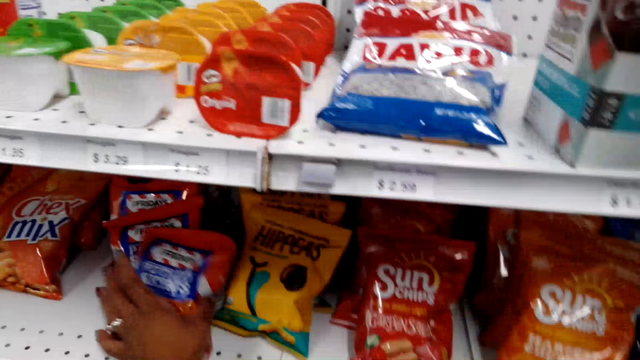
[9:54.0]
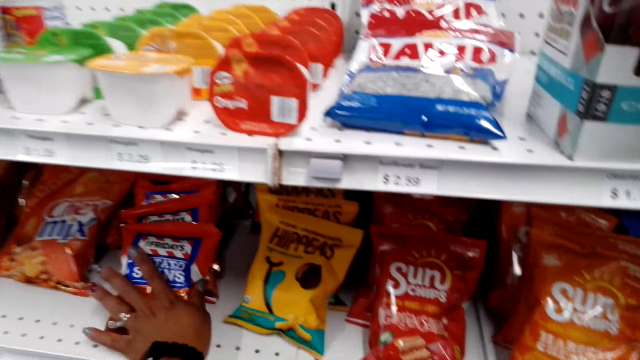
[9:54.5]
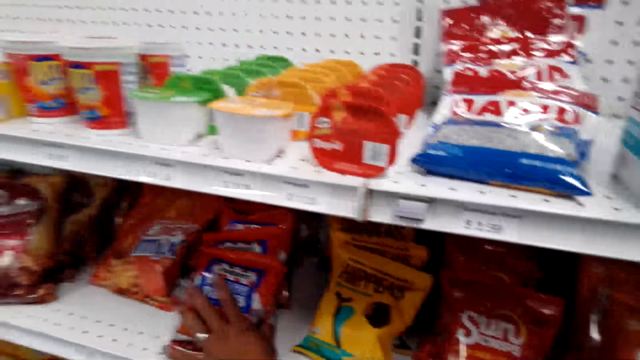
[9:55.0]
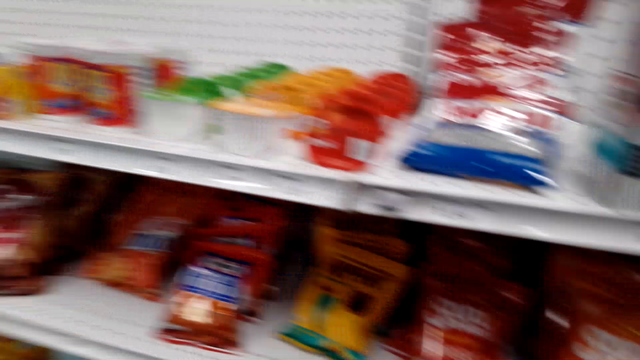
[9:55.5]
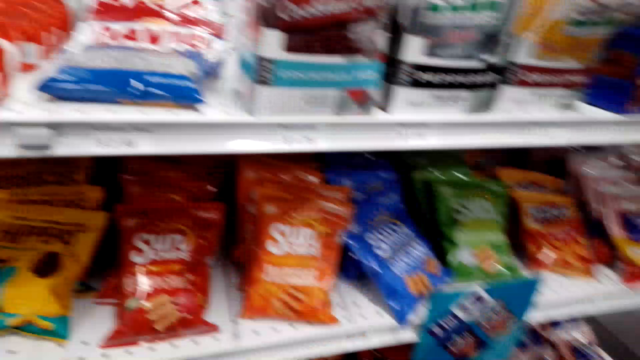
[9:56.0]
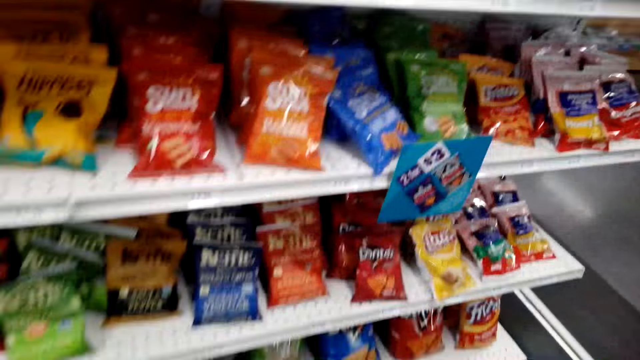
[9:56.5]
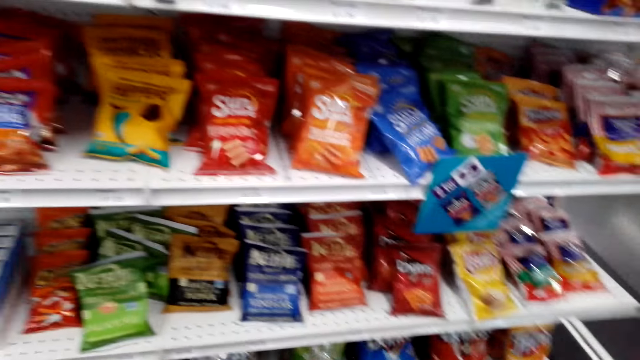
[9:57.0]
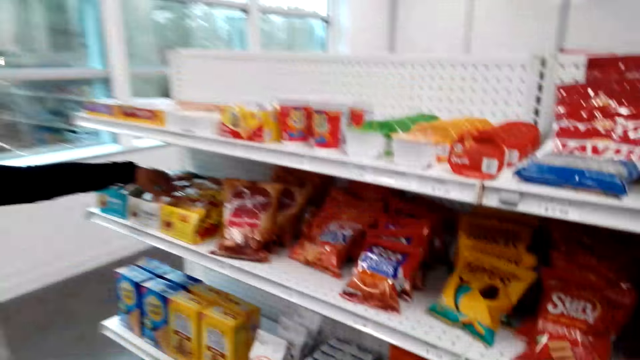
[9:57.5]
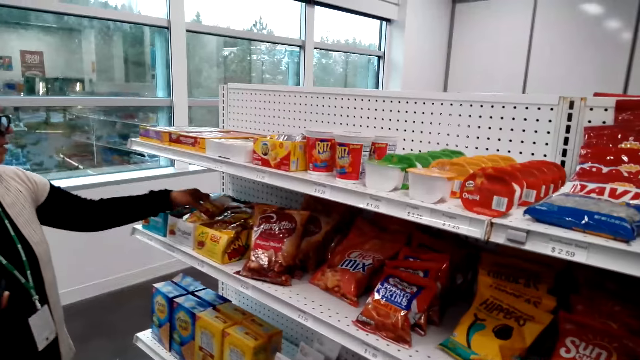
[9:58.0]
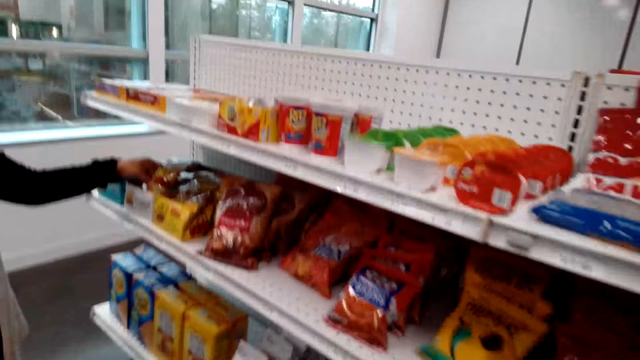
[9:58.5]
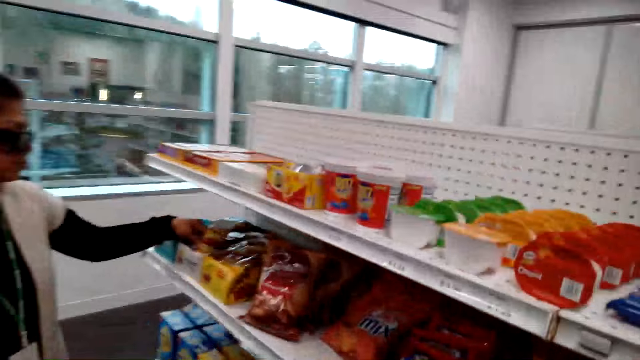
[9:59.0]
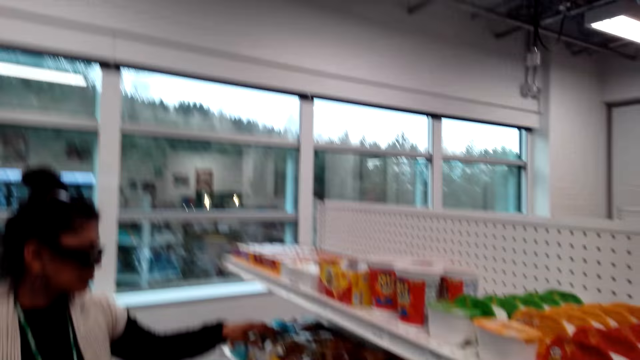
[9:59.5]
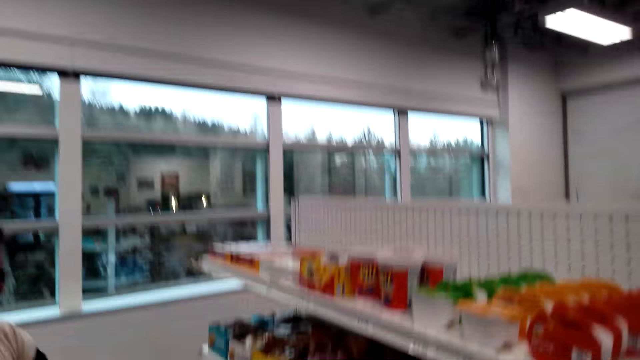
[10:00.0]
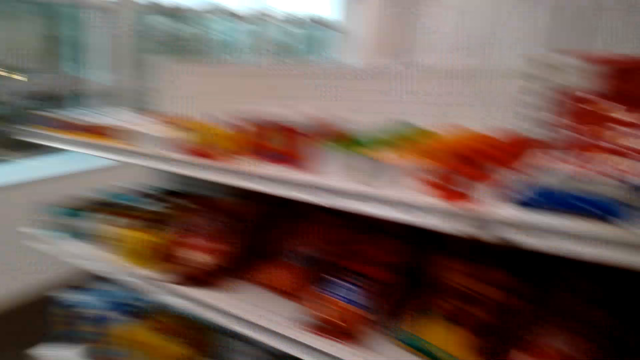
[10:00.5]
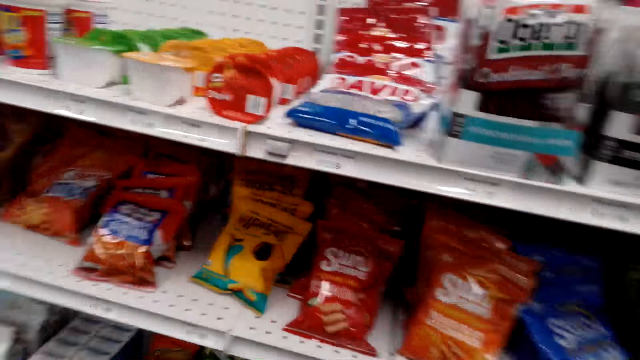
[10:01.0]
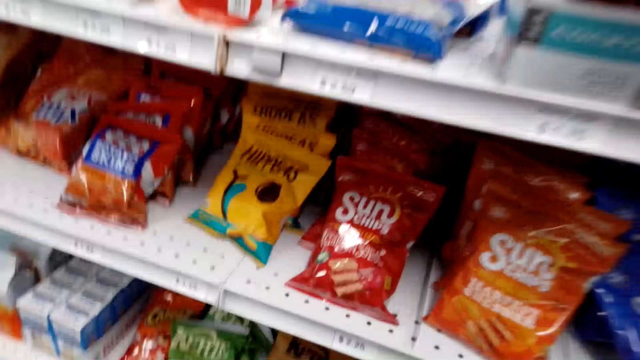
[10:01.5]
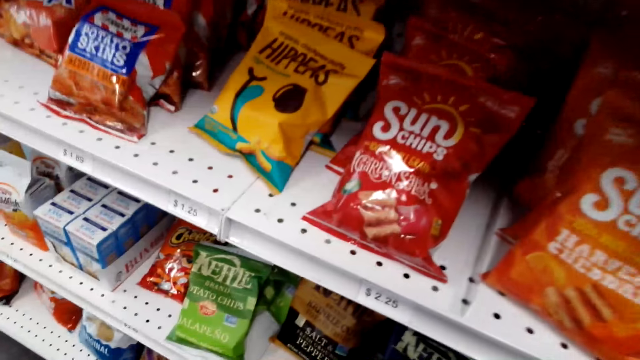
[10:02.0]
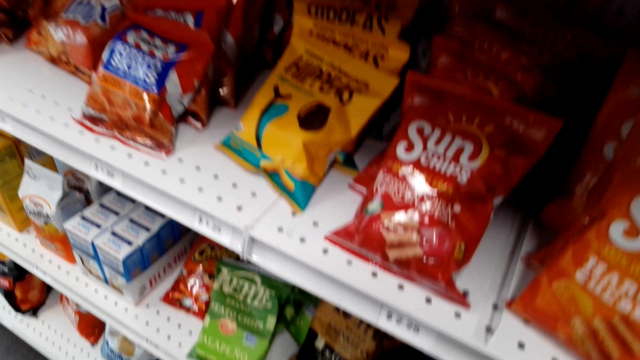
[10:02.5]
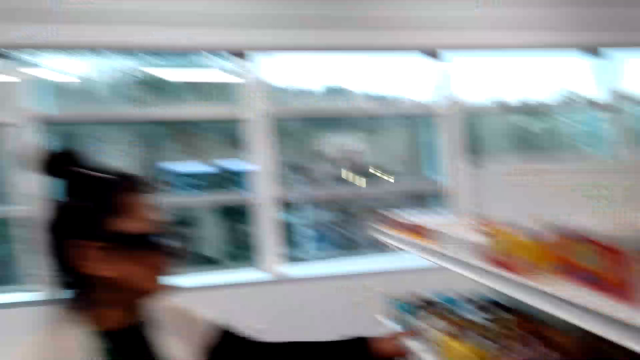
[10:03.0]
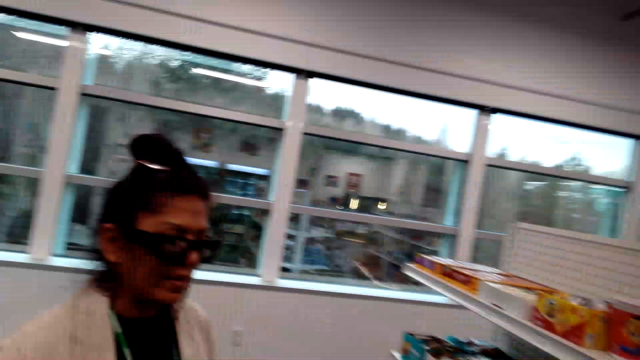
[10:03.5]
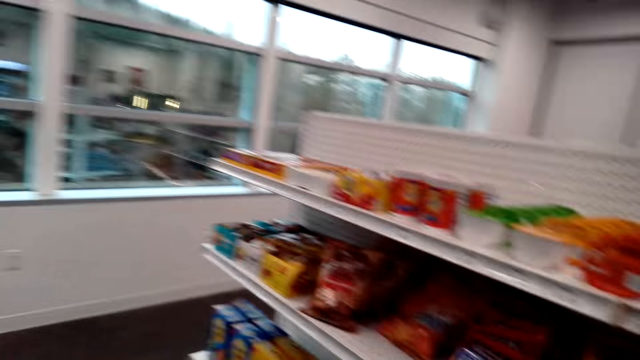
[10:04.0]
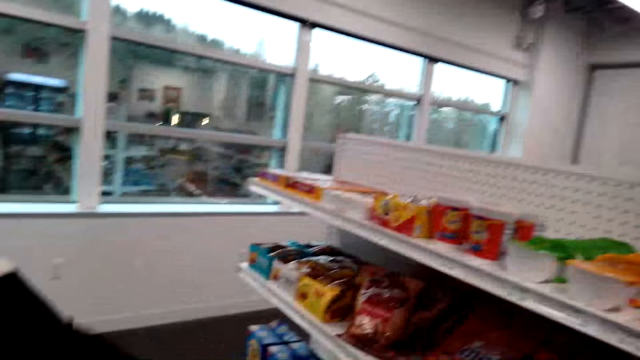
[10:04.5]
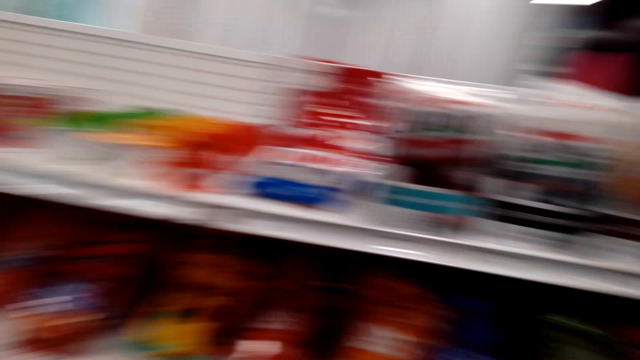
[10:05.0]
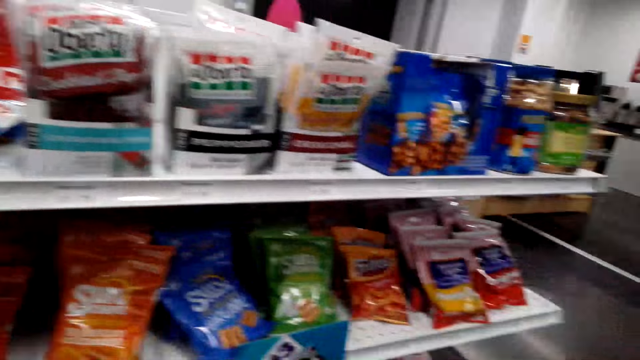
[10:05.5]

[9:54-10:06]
The camera wearer dialogues with a woman. They look around the shelf and dialogue with the woman. They step away from the shelf. The woman picks something from the shelf. The woman touches a snack. The camera wearer dialogues with the woman repeatedly. They pick up a snack.

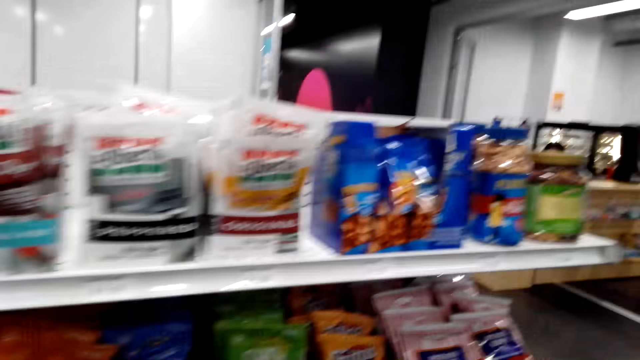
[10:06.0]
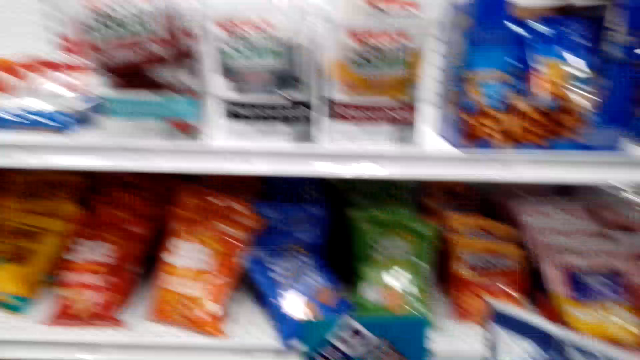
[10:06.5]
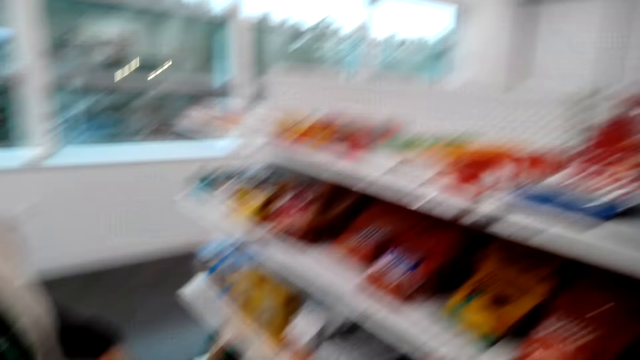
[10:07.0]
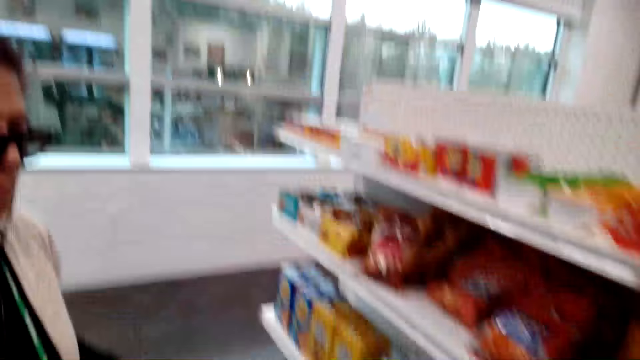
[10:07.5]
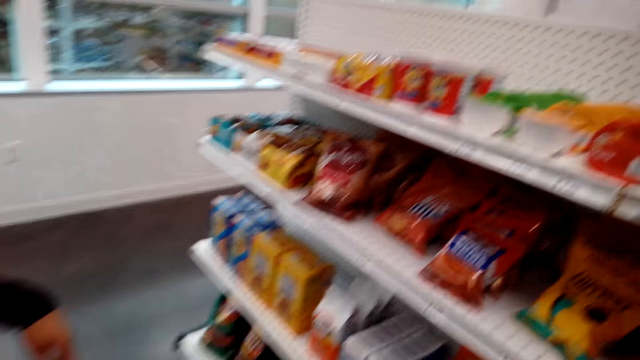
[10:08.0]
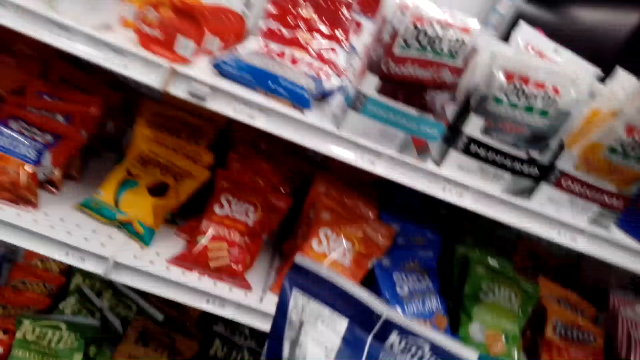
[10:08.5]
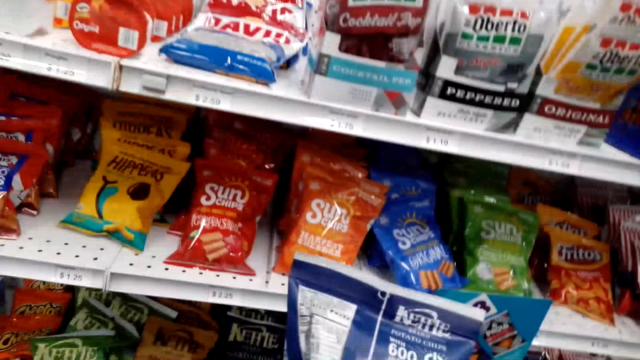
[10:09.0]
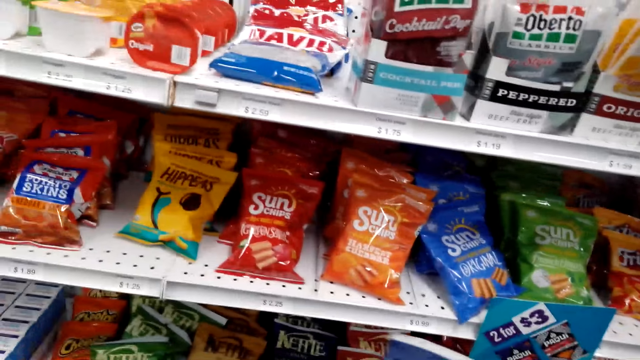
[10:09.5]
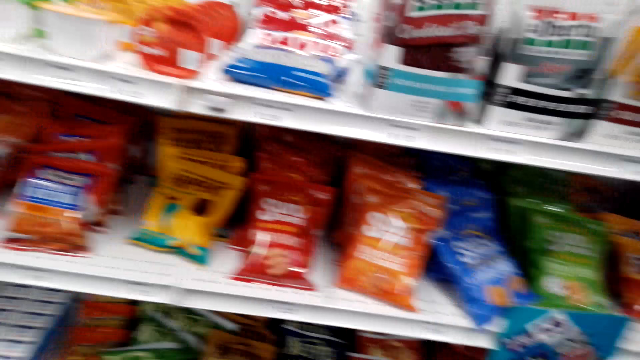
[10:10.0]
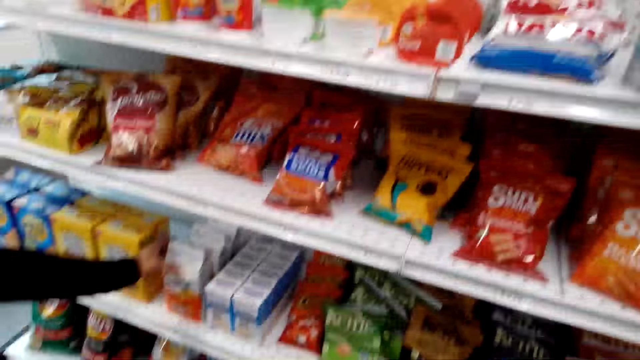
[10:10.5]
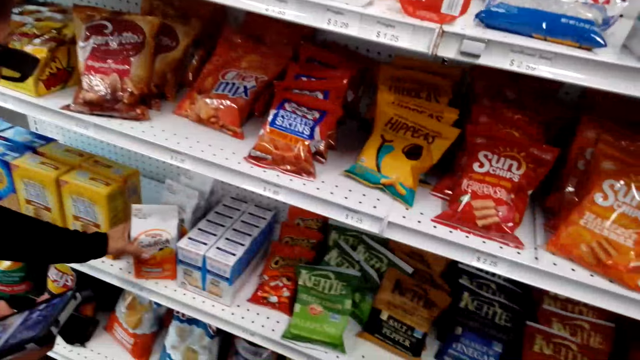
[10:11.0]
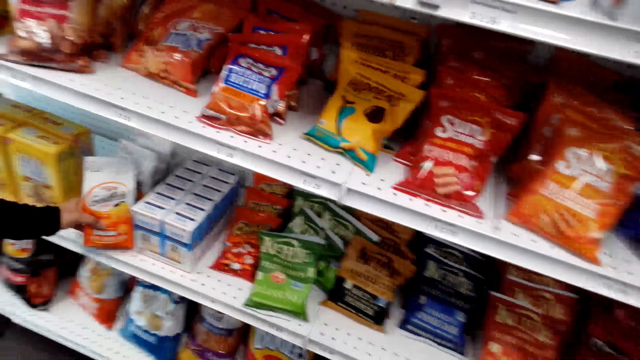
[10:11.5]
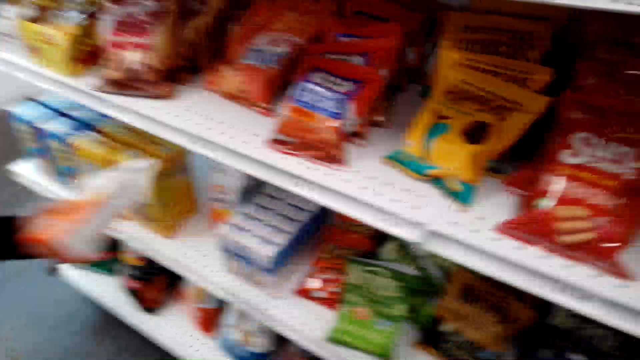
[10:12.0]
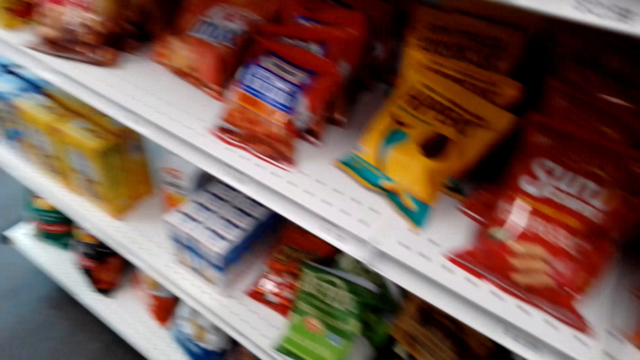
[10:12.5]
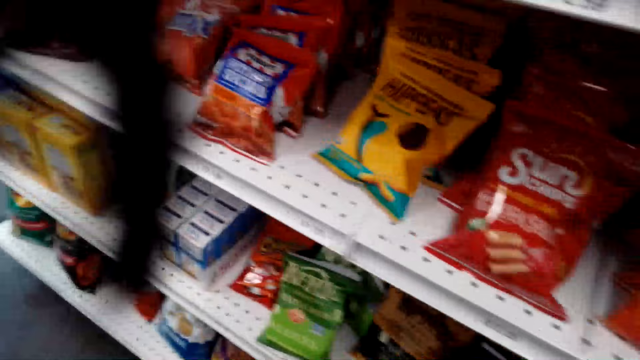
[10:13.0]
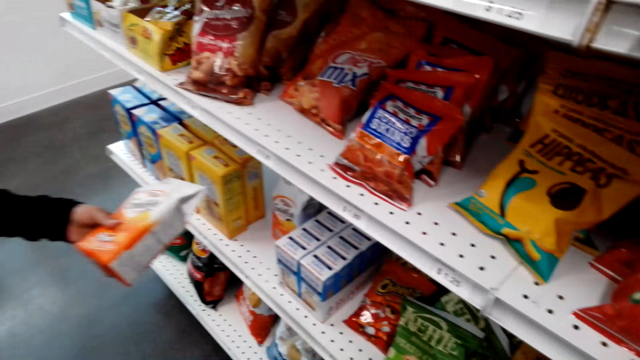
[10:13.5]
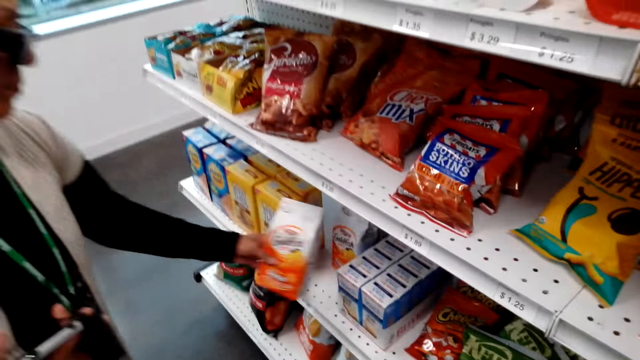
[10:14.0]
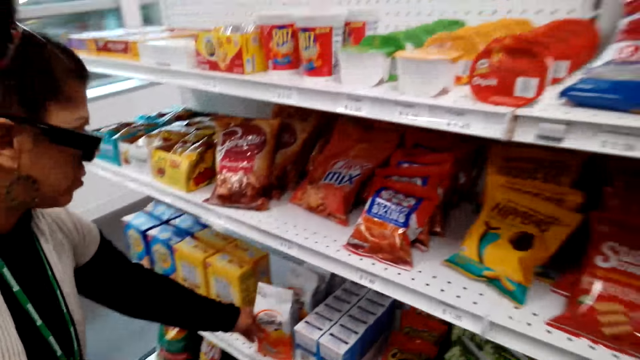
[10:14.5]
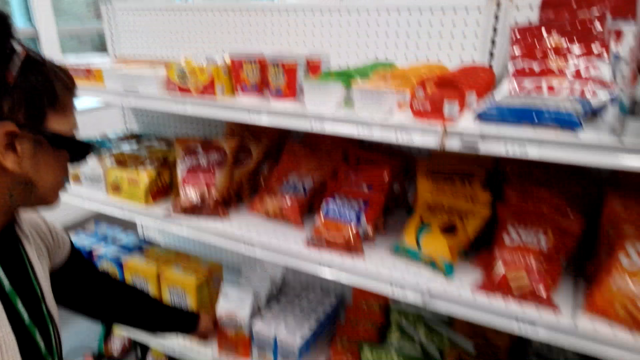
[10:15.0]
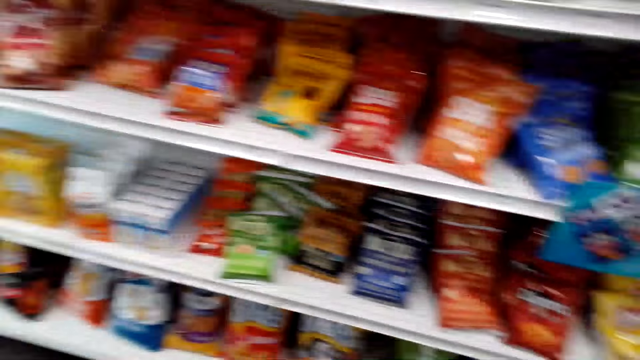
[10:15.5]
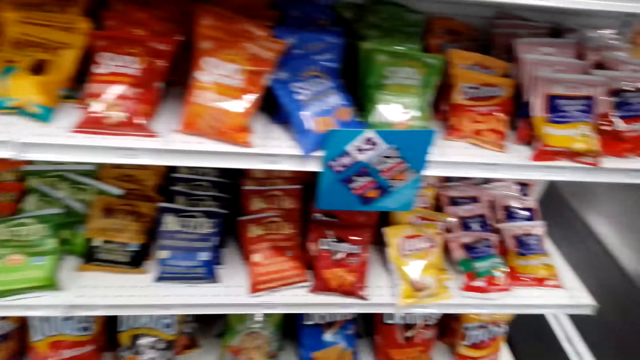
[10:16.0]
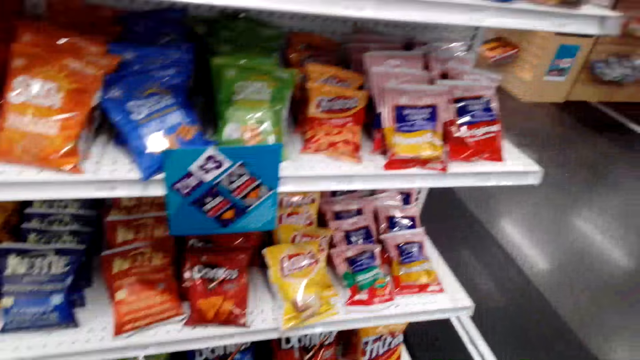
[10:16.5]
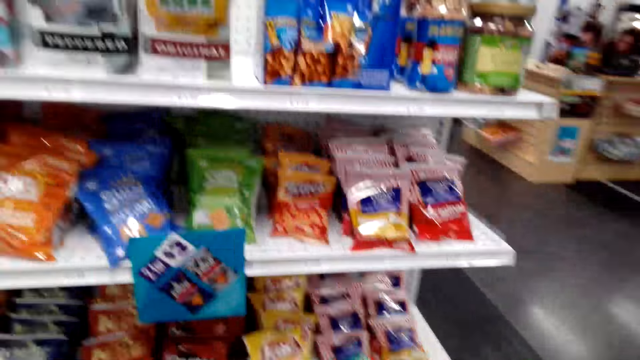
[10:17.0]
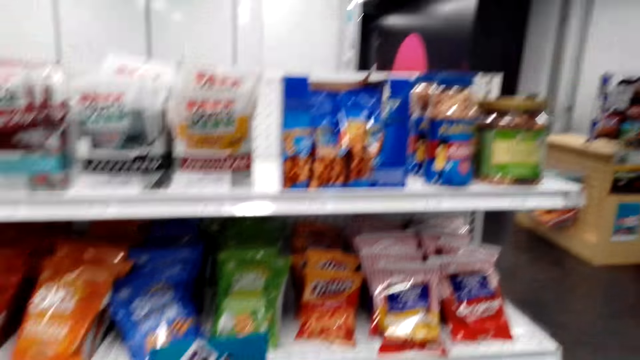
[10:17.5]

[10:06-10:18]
The camera wearer looks around the shelves. They dialogue with a woman. The woman picks up a juice packet. The woman puts the juice packet on the shelf. The camera wearer dialogues with the woman. The woman looks around the shelves. The camera wearer dialogues with the woman again.
